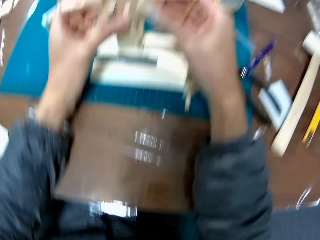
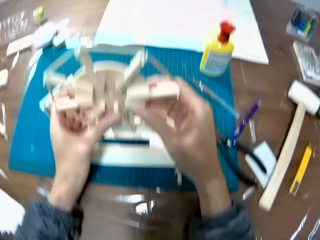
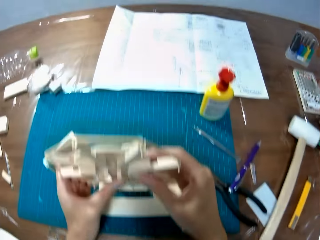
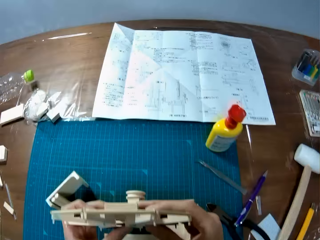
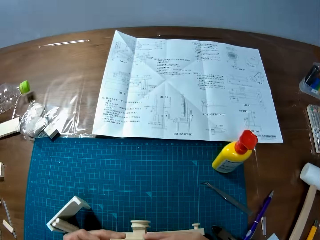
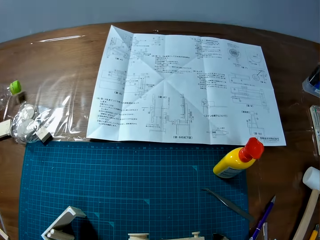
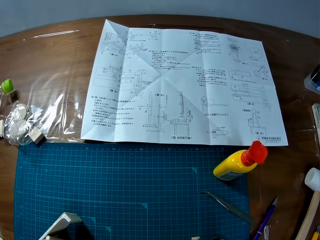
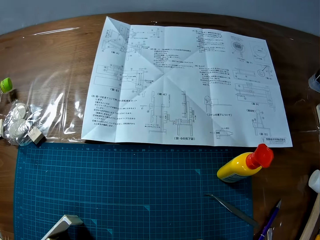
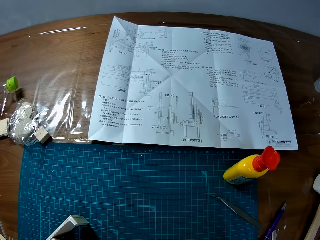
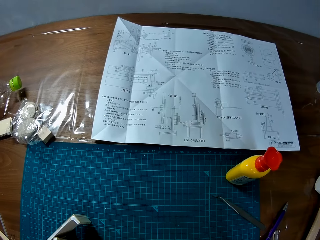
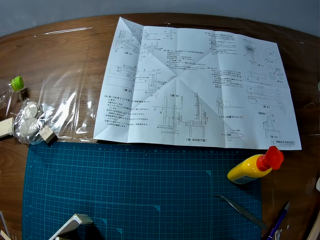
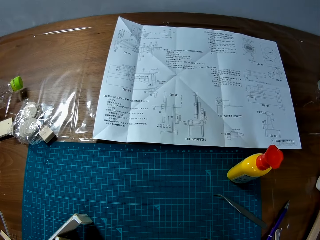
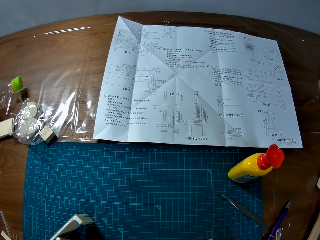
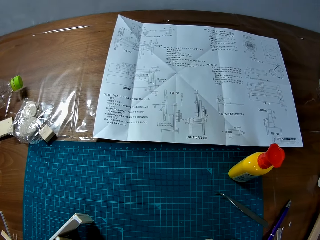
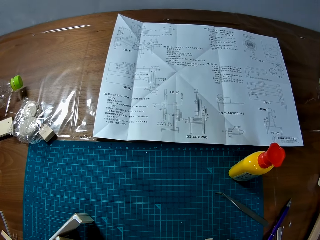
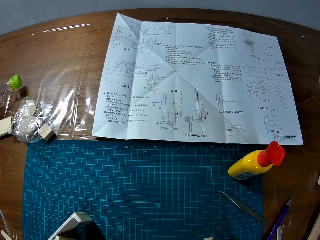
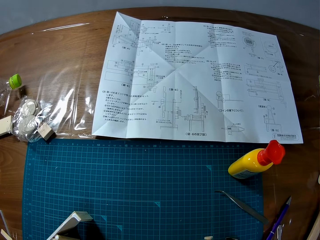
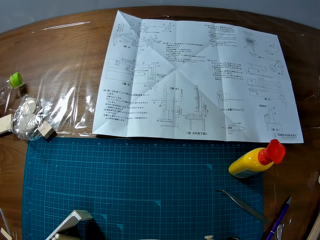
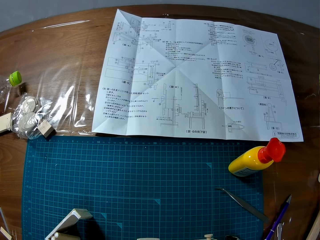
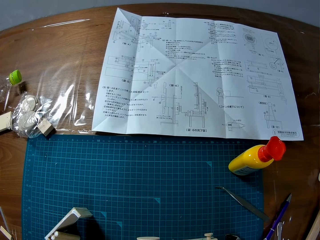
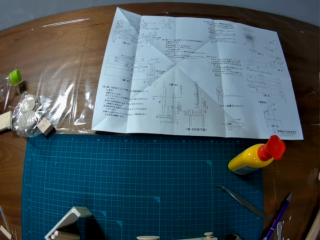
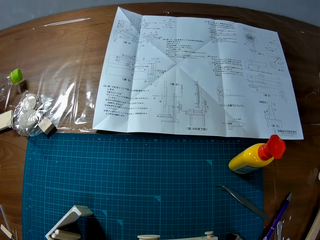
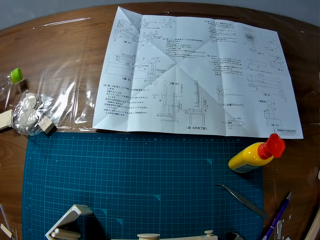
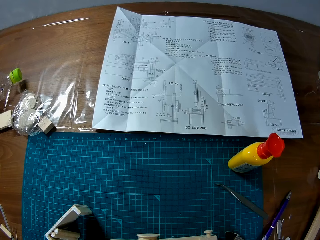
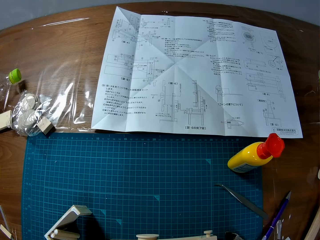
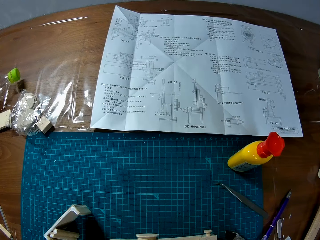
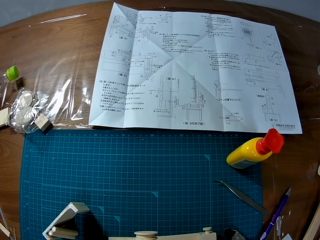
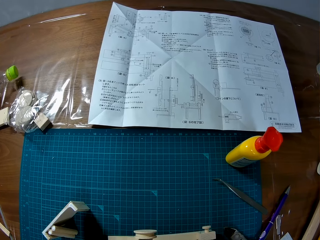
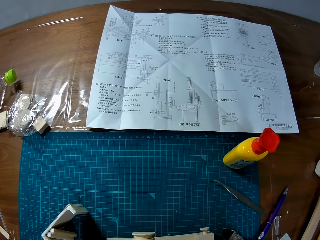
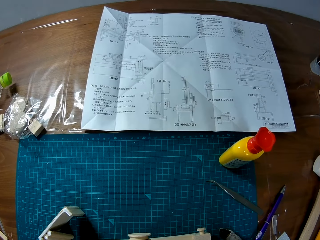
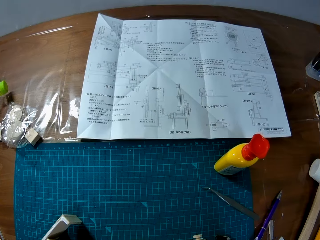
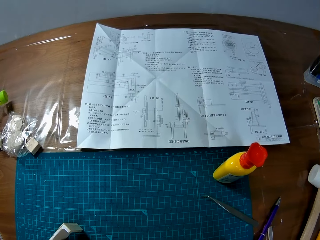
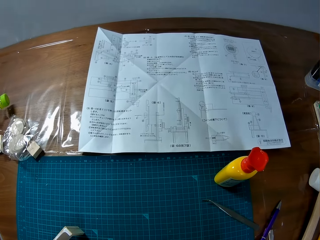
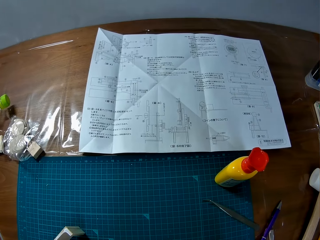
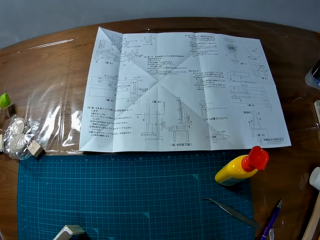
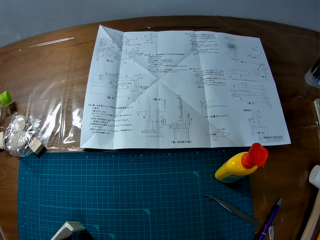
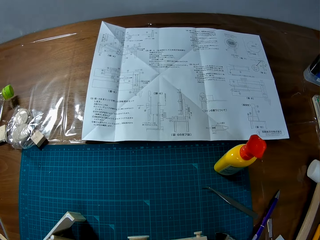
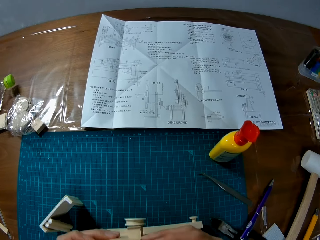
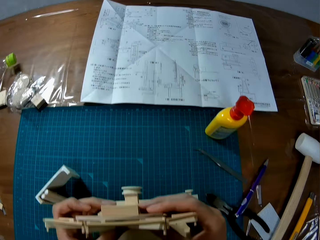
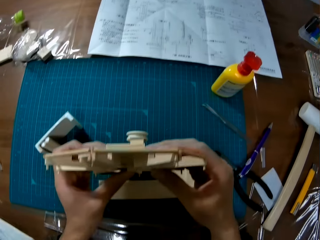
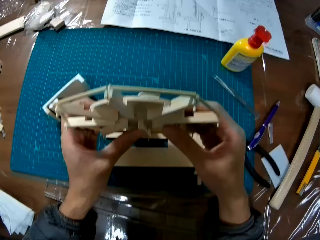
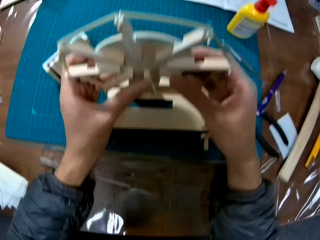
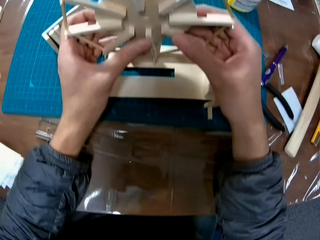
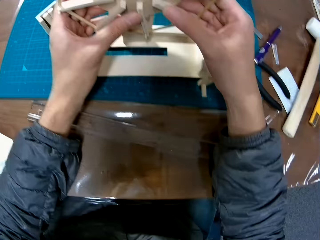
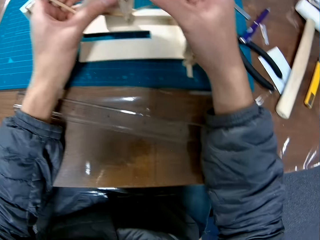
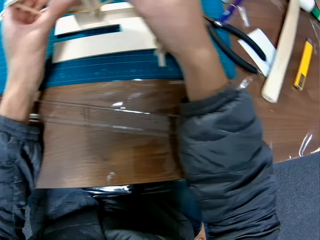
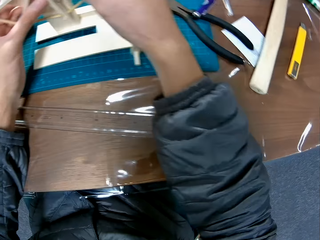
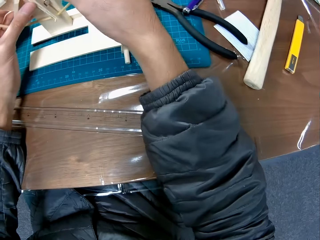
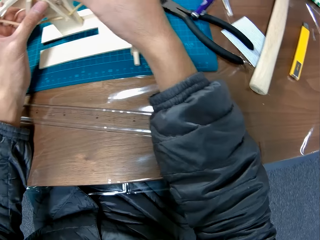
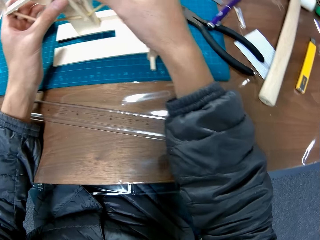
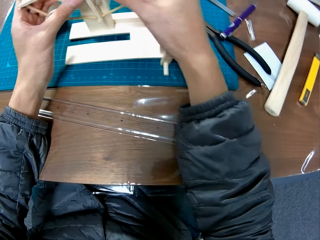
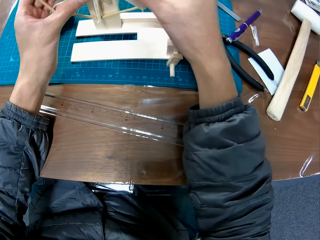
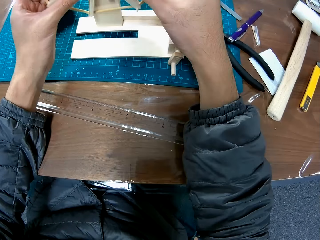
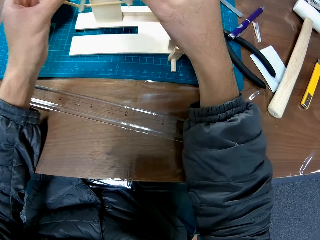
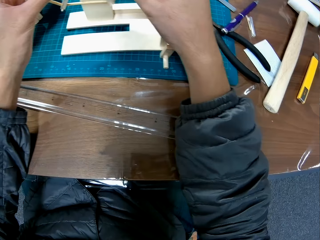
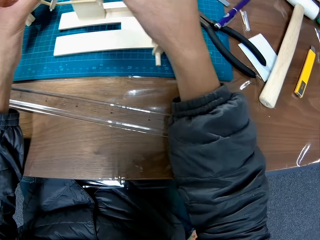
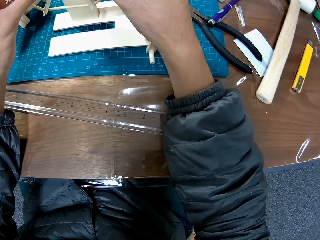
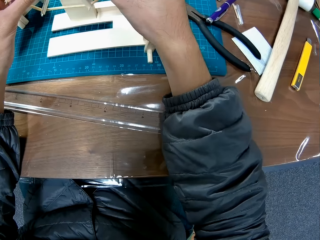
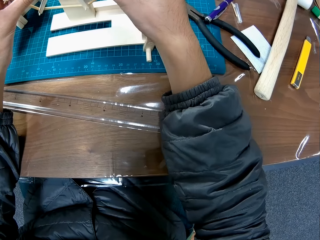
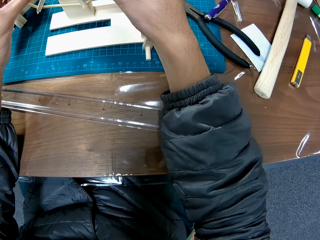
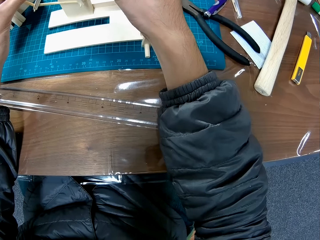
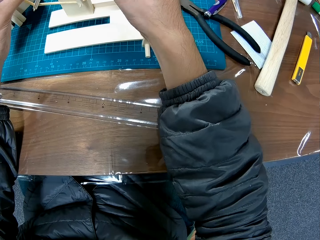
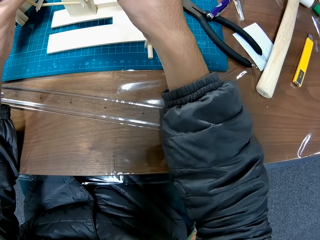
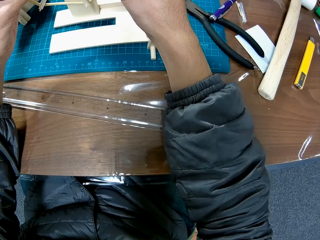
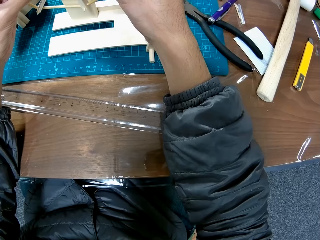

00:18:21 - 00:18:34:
The camera wearer looks at the sketch paper. They look at the wheel model.

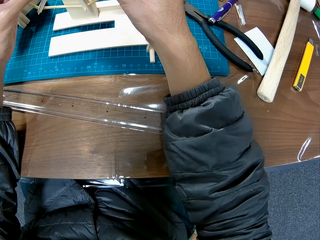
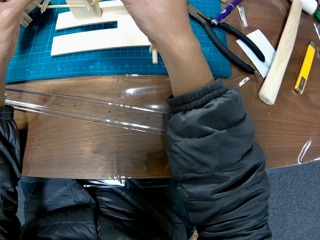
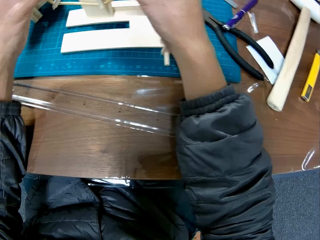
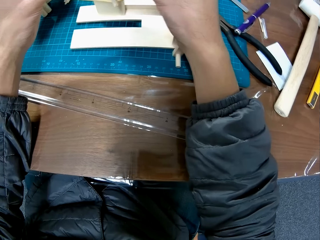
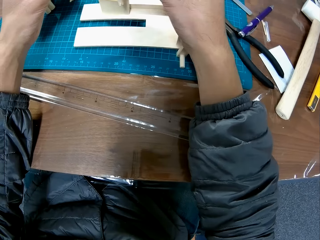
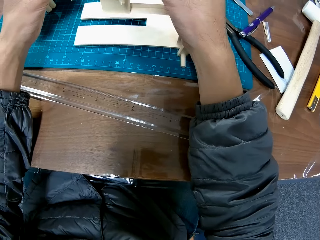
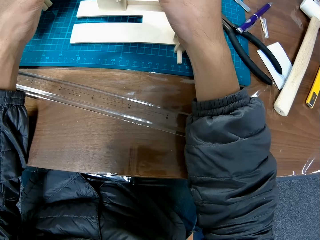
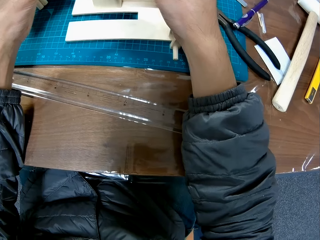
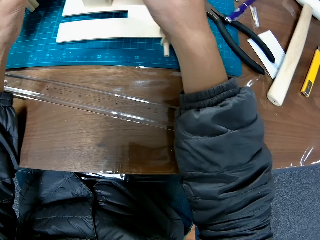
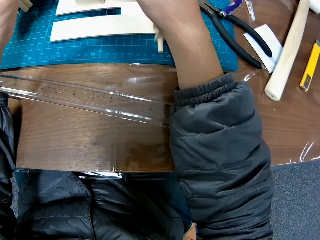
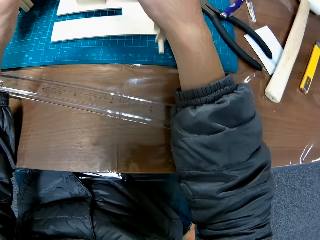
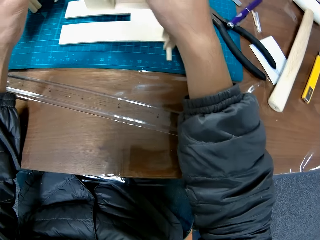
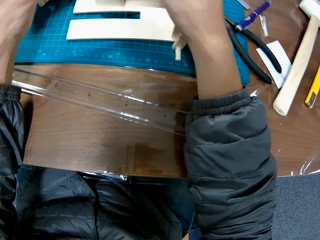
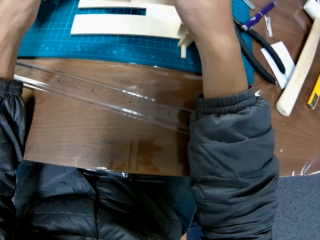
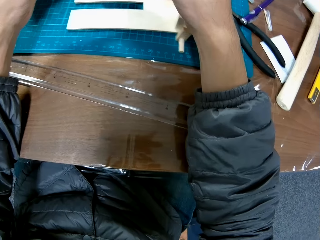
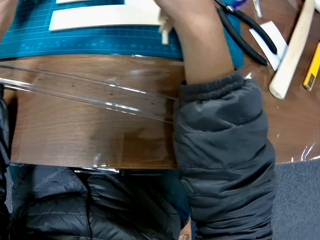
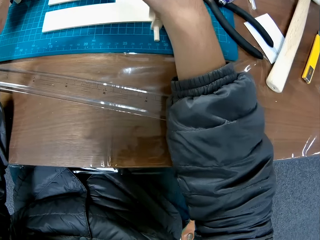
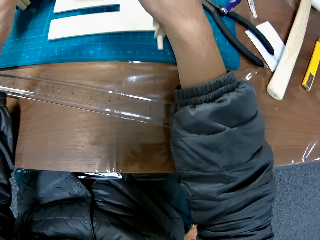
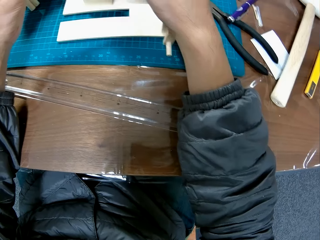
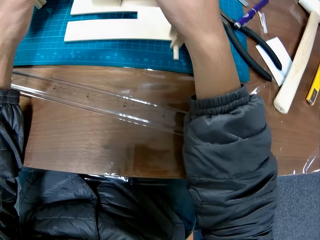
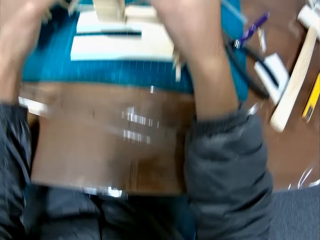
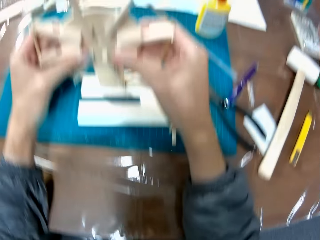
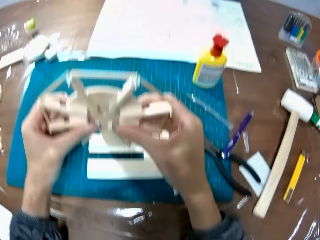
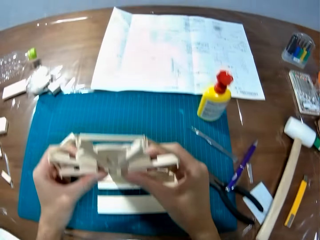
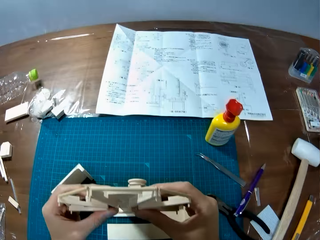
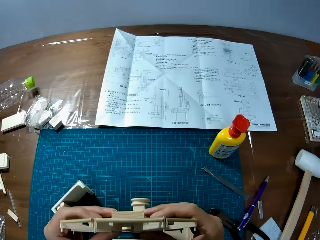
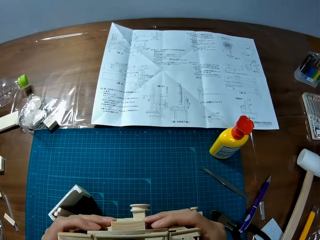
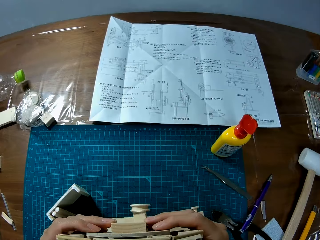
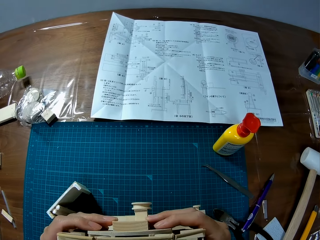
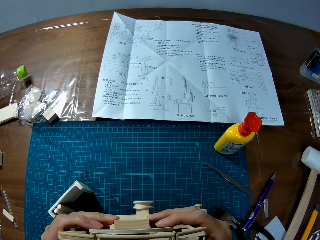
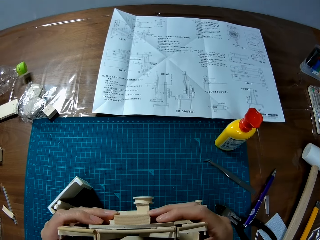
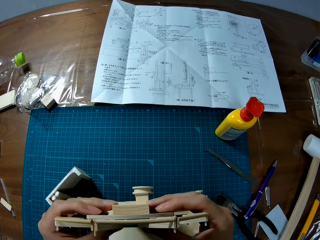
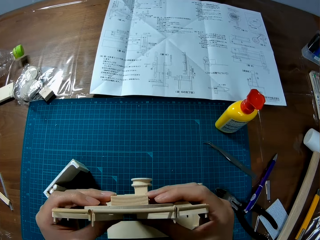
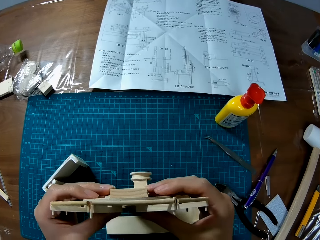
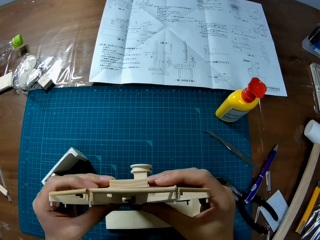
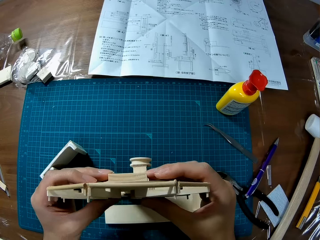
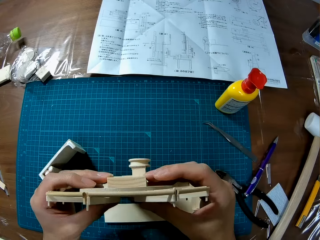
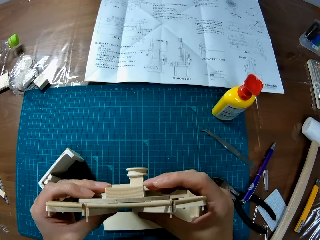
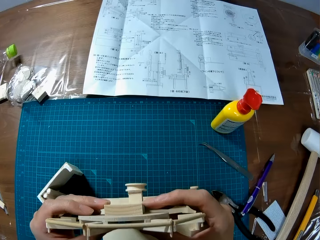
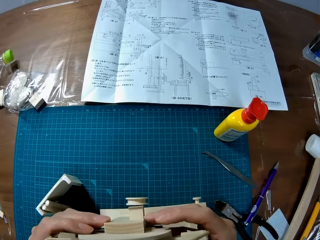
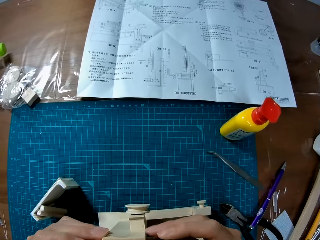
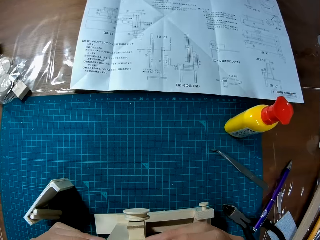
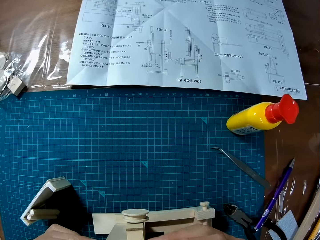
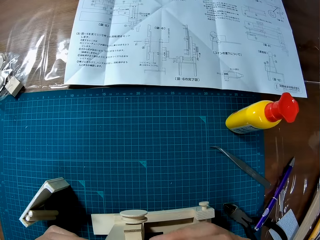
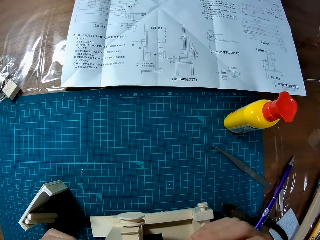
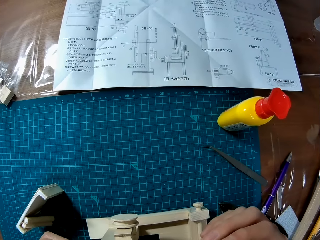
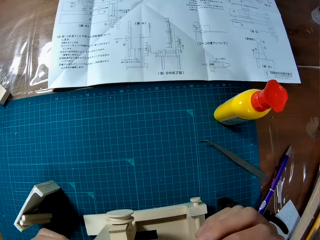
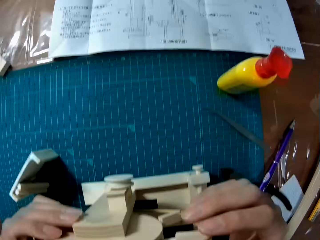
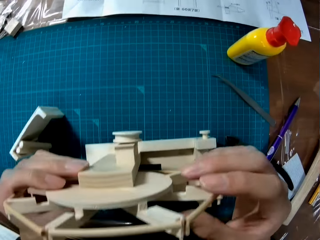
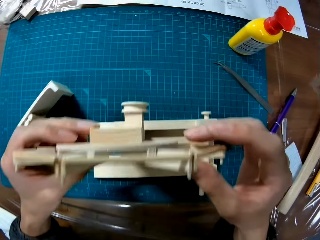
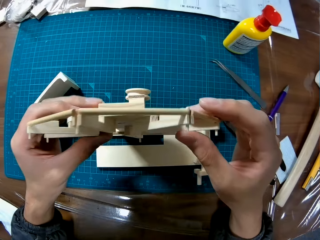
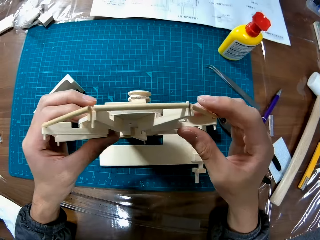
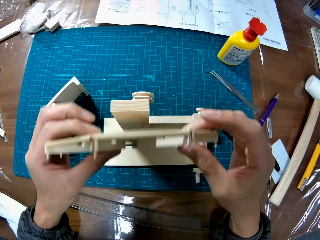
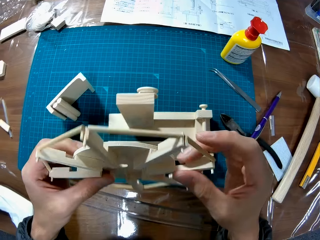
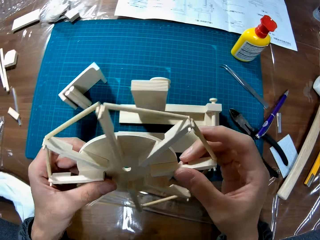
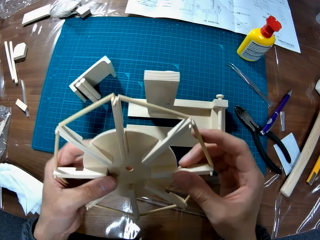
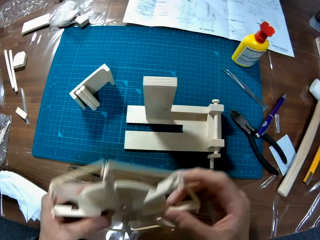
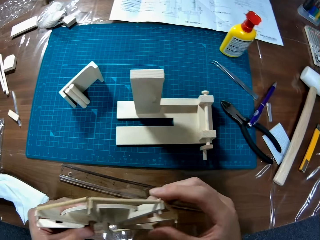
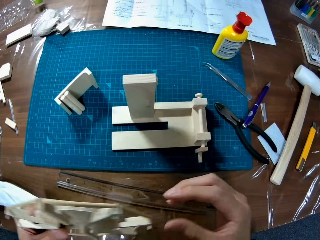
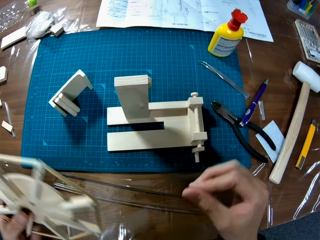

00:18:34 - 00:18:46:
The camera wearer looks at the sketch paper. He detaches a craft fan blade from the stand. He holds the wheel model in his hand.
